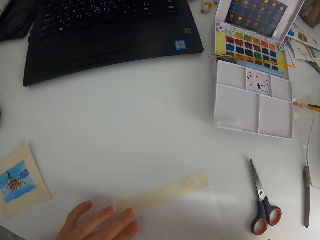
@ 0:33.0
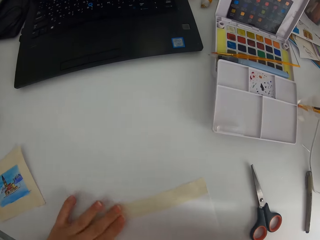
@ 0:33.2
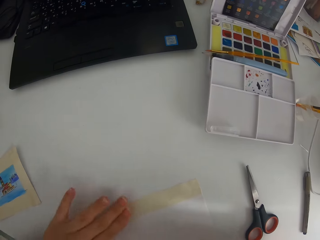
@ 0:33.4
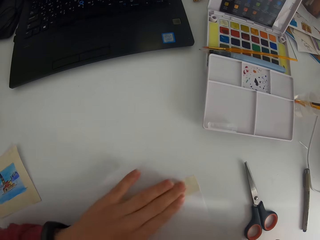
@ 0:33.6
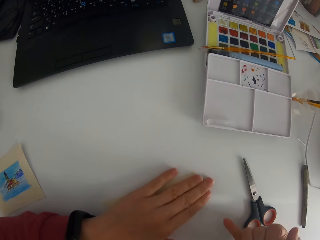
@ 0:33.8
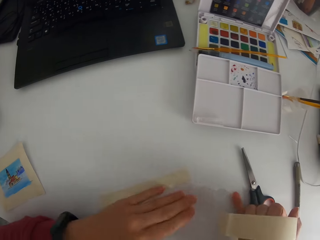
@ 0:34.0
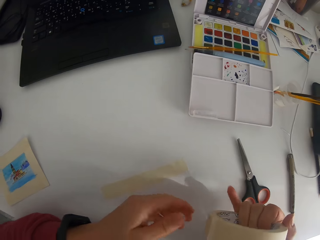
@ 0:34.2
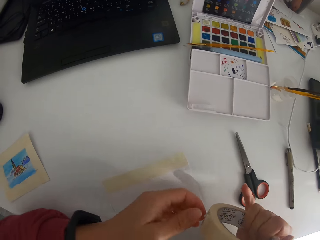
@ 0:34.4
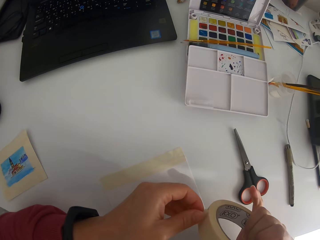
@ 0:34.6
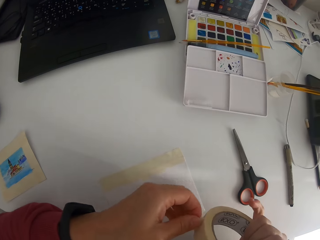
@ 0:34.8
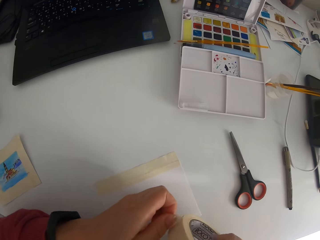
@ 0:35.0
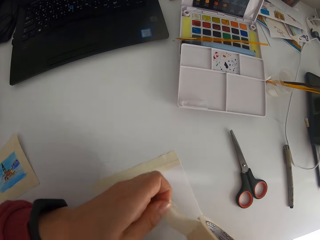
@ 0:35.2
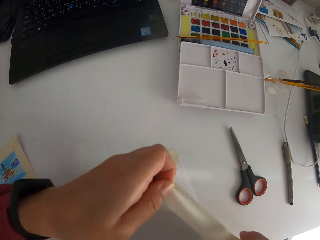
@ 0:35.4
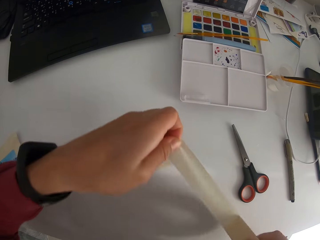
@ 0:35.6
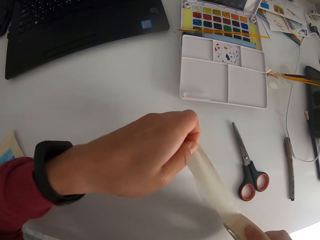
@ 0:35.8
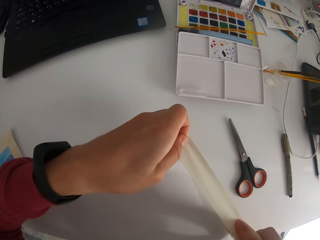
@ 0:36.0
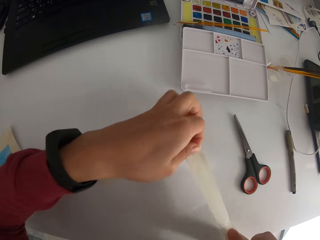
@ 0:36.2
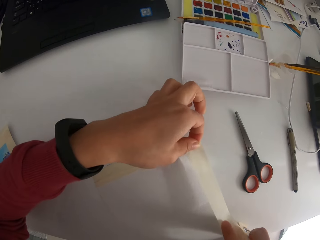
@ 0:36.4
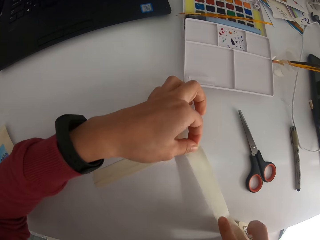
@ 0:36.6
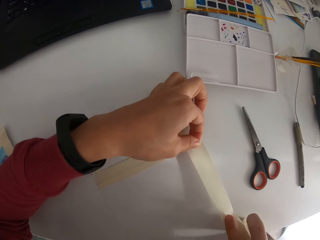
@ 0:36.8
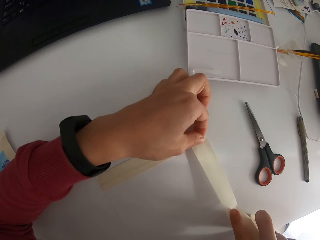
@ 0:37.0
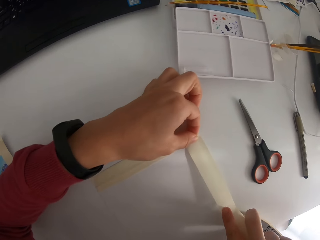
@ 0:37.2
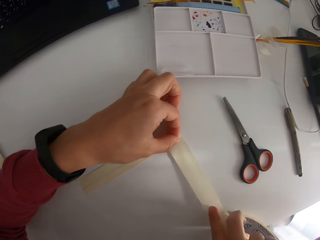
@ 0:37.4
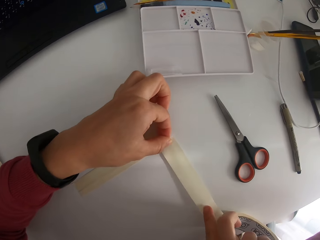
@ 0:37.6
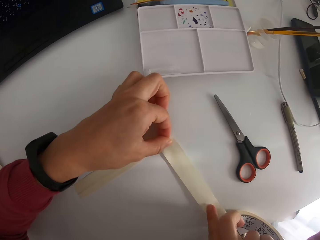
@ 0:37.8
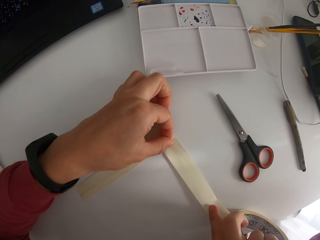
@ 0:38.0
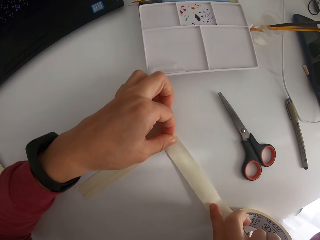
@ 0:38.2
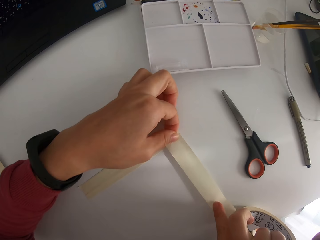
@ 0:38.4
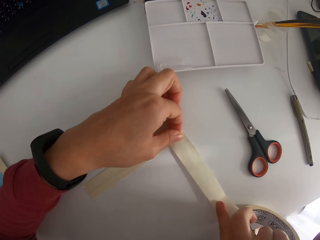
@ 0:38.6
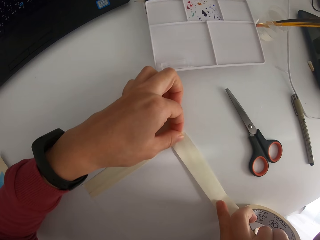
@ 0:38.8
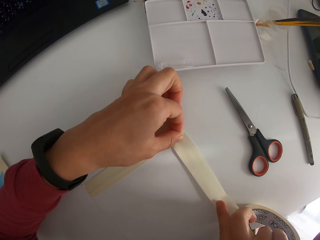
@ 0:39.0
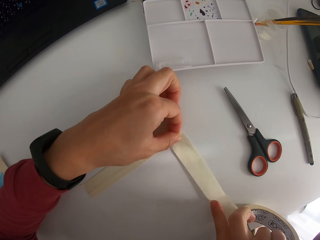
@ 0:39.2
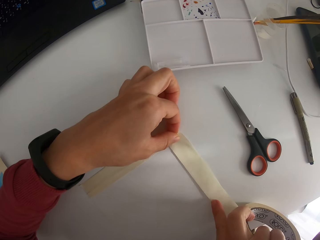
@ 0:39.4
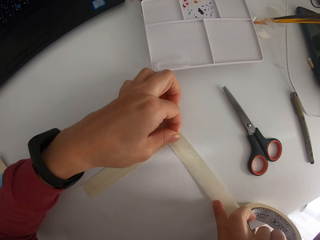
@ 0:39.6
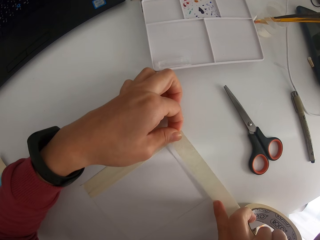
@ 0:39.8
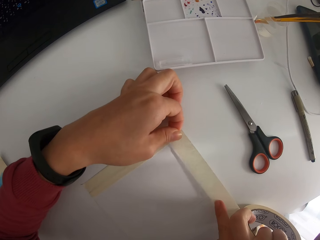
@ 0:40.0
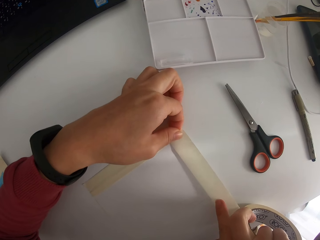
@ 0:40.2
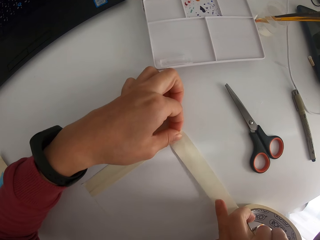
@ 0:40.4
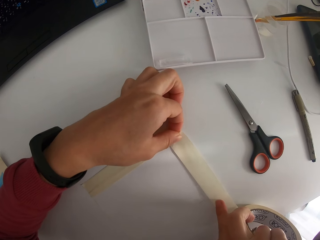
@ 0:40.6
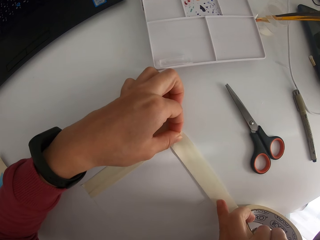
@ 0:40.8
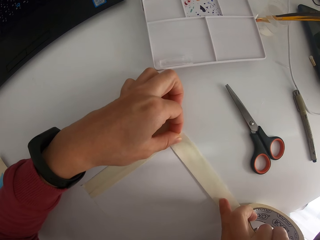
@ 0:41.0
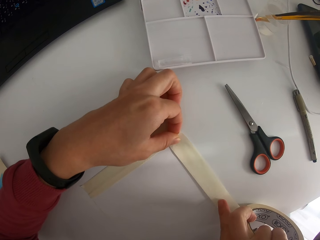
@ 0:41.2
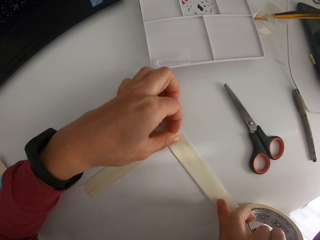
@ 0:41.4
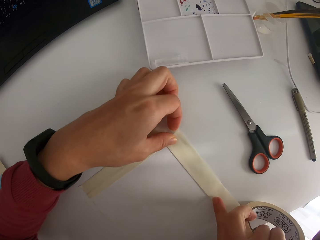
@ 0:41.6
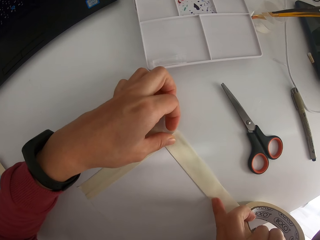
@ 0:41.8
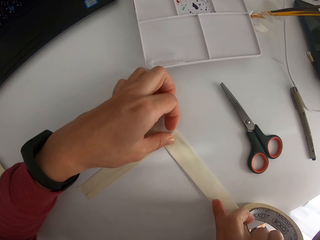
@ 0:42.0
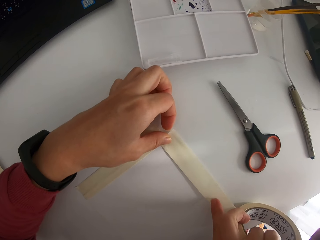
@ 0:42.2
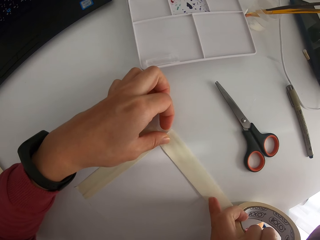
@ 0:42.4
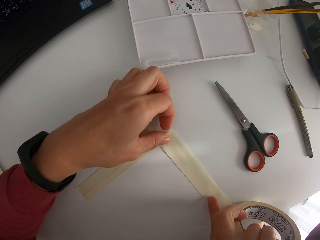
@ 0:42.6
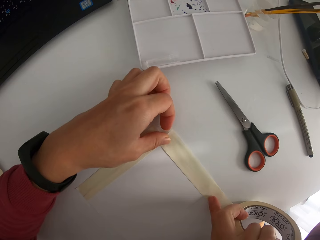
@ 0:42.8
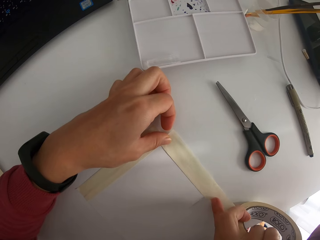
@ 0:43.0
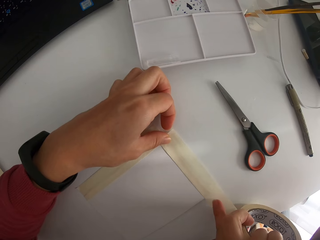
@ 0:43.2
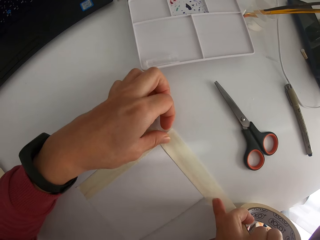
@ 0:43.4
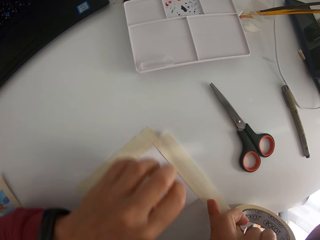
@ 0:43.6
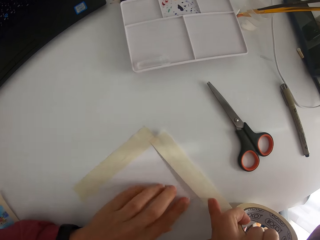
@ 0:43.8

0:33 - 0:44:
The camera wearer fixes the masking tape. They remove the masking tape. They tape the paper on the table.

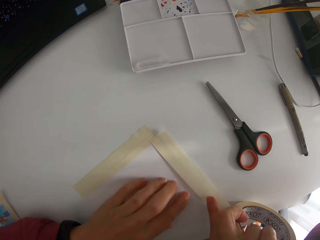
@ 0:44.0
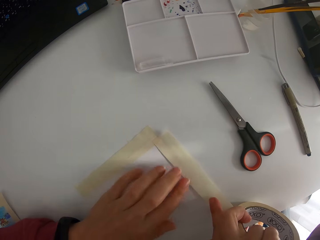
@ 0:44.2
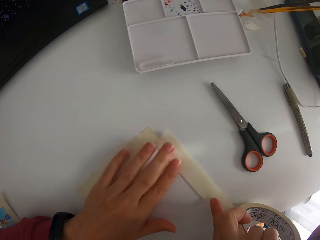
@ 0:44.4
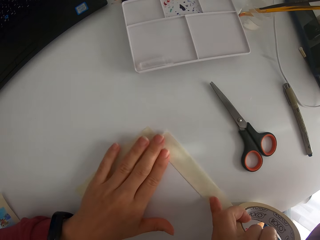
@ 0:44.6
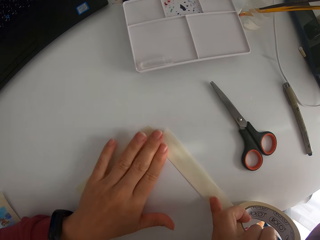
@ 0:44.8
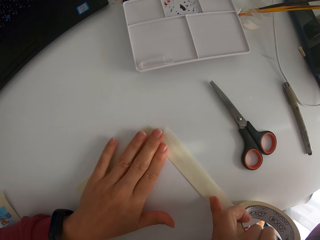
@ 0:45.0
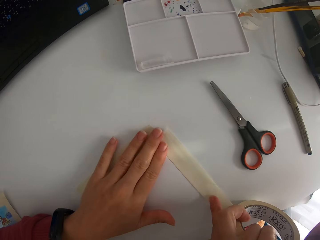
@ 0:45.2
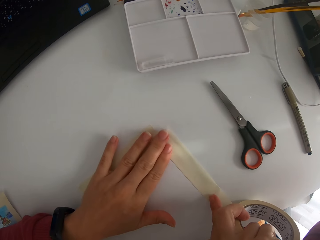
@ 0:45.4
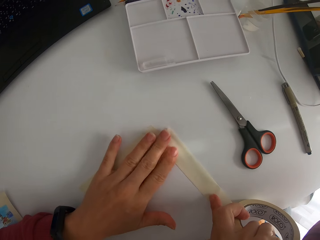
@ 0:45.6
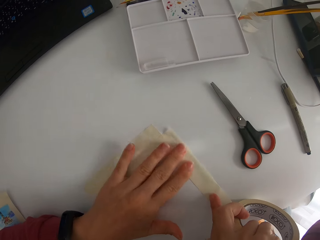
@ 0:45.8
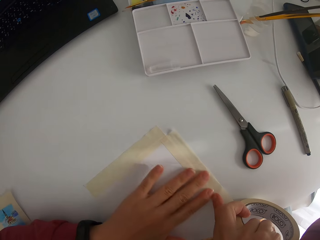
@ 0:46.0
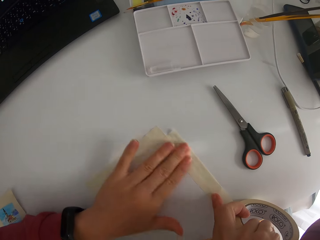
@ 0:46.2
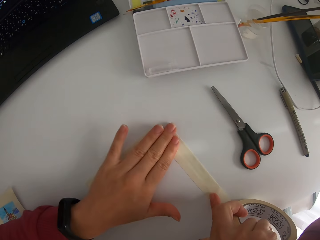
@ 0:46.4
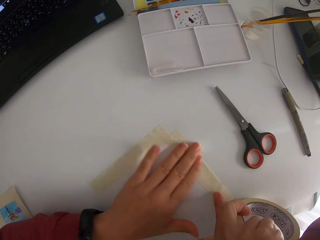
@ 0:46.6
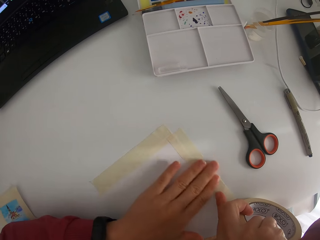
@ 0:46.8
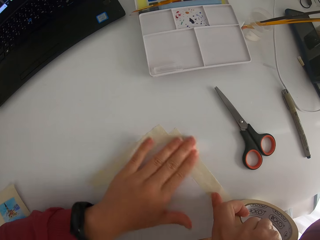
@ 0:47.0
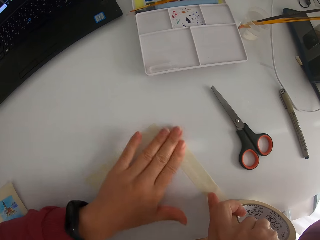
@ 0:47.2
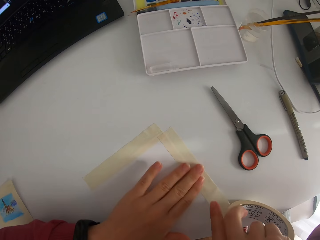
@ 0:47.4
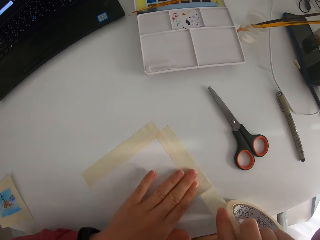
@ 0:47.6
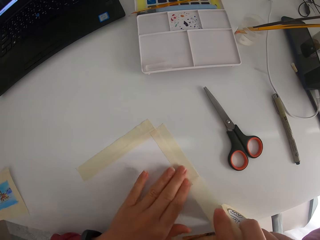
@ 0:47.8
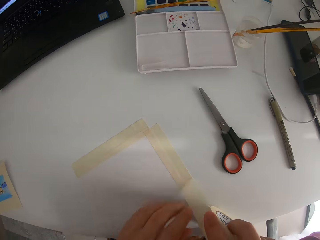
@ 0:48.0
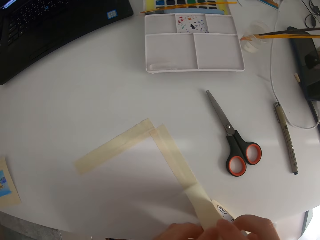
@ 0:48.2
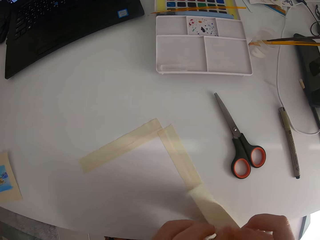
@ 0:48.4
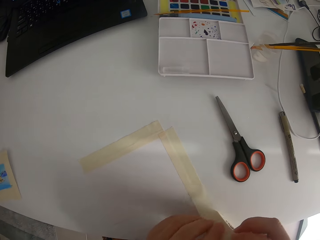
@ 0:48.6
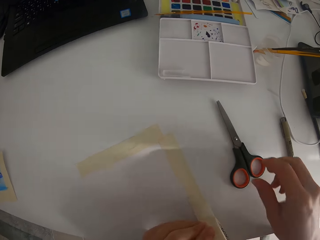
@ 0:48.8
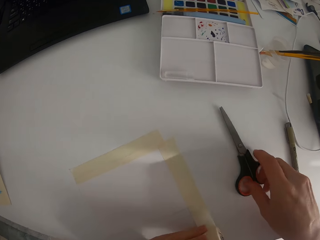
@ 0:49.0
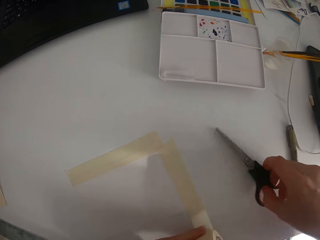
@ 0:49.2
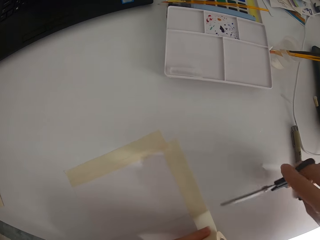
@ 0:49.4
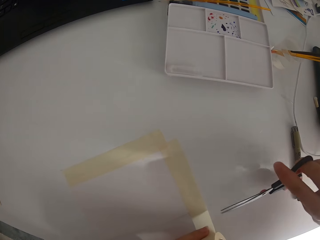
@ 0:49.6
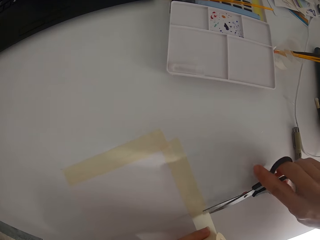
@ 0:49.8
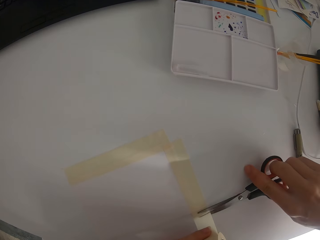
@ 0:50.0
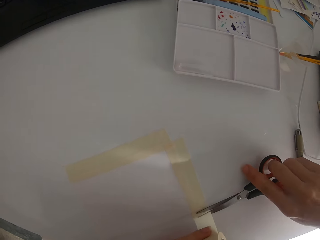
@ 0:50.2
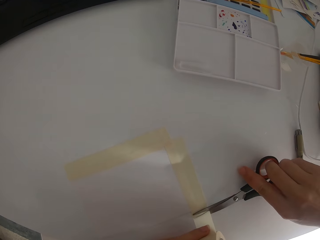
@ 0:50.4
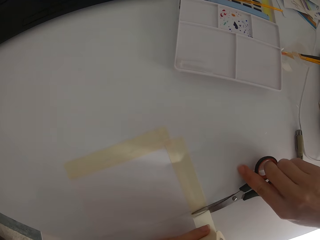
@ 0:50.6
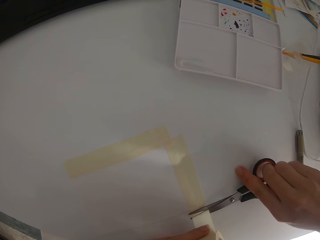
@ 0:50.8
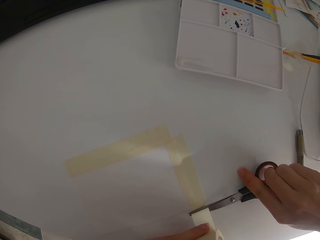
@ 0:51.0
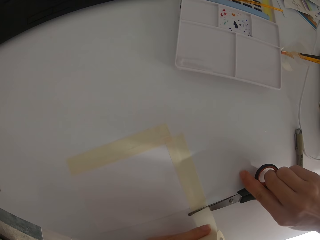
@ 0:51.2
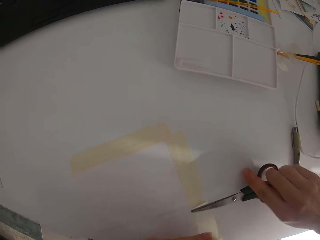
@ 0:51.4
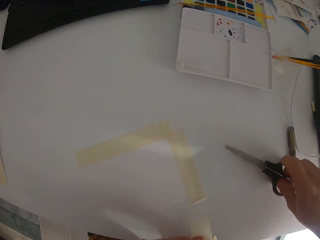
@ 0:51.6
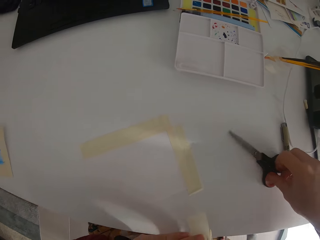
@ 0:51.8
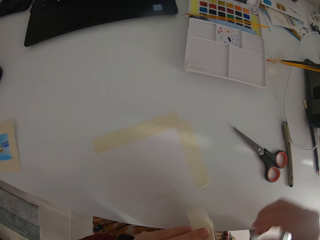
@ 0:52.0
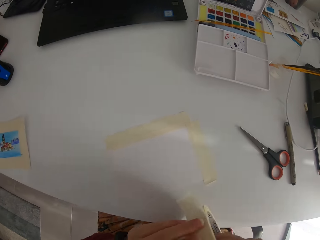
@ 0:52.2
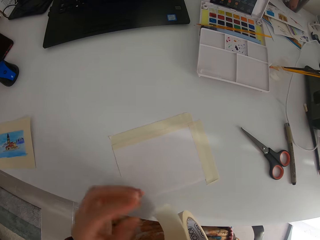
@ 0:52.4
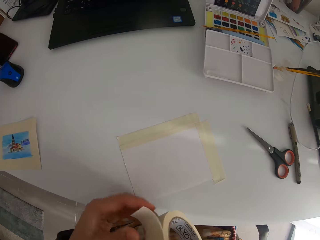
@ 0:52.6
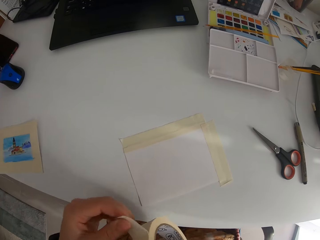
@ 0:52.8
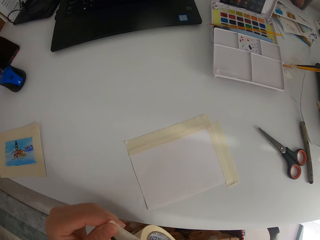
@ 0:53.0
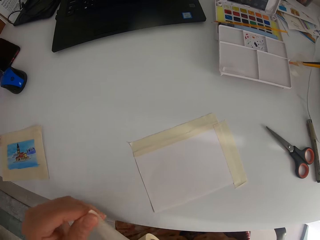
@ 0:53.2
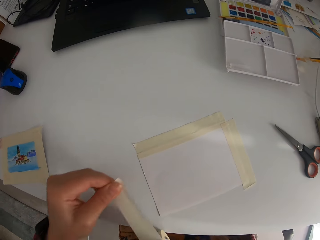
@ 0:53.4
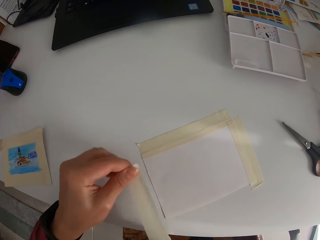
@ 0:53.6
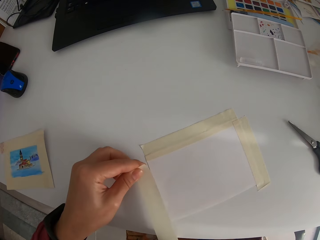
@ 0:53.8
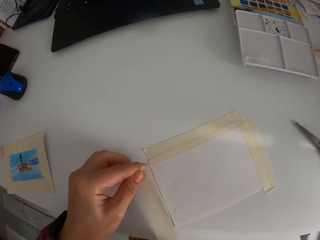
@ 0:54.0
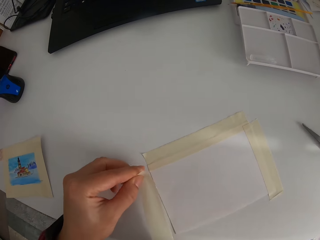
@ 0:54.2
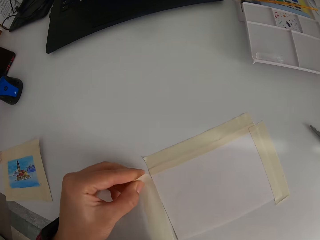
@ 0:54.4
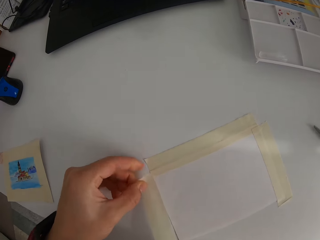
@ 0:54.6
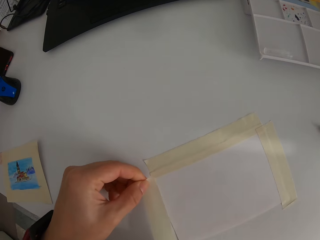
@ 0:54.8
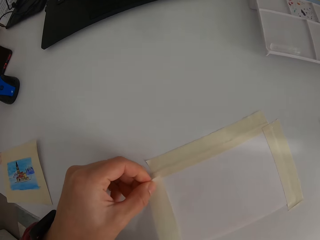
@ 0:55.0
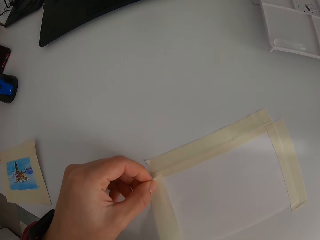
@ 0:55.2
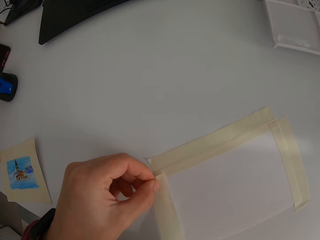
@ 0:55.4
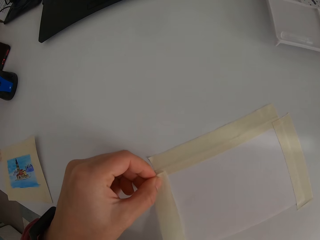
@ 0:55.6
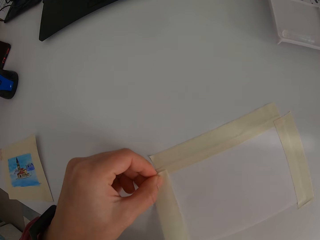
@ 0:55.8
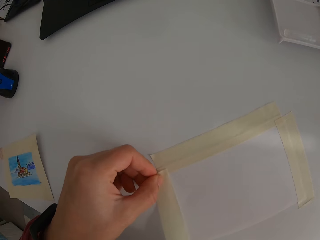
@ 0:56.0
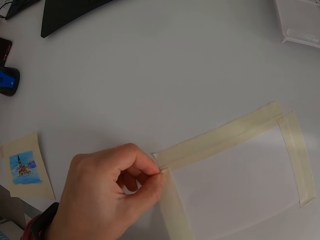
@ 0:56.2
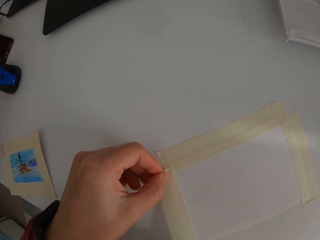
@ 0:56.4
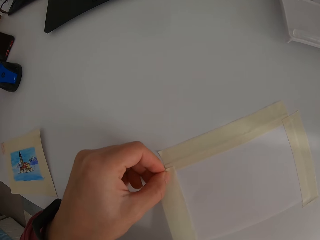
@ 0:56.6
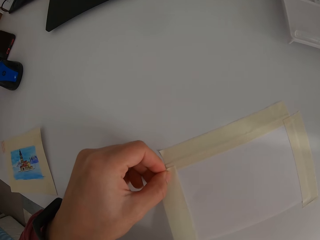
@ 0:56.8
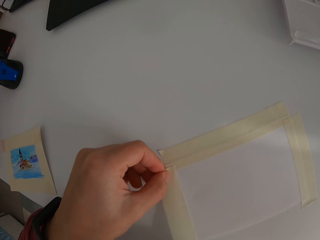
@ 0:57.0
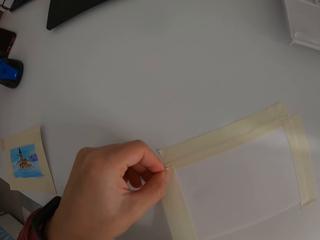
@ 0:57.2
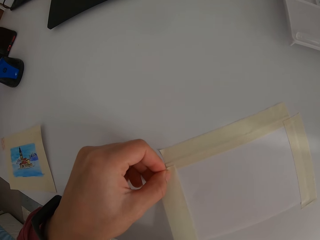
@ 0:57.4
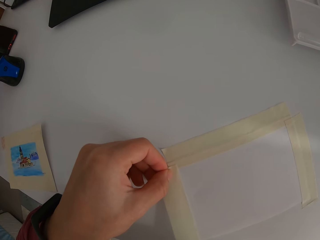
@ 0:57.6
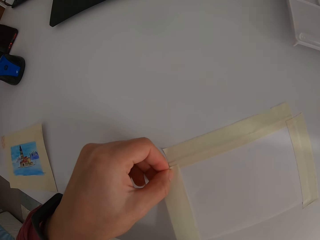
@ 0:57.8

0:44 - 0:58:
The camera wearer presses the tape on the table. They cut the masking tape with the scissors. They put the scissors on the table. They remove the masking tape. They tape the paper on the table.
